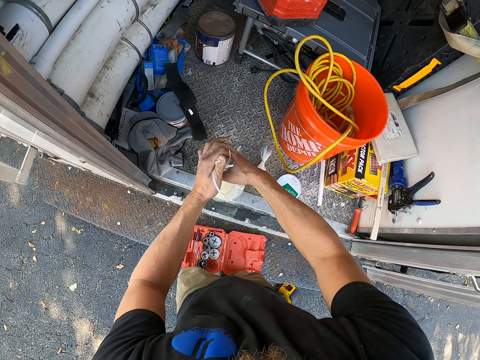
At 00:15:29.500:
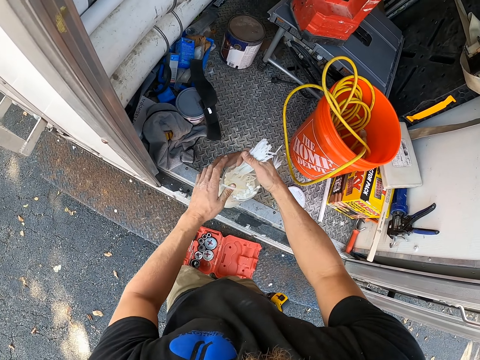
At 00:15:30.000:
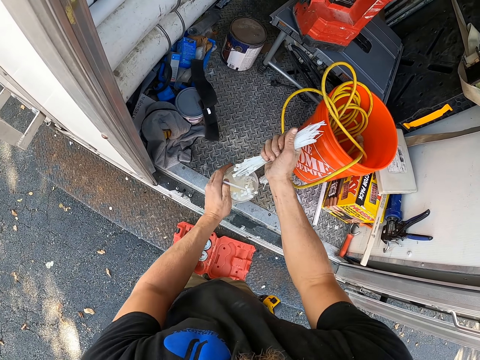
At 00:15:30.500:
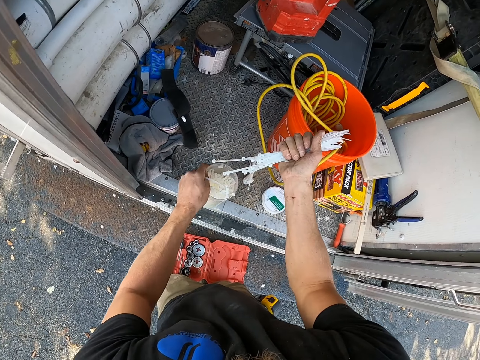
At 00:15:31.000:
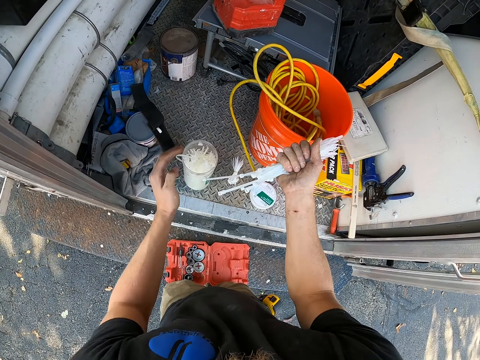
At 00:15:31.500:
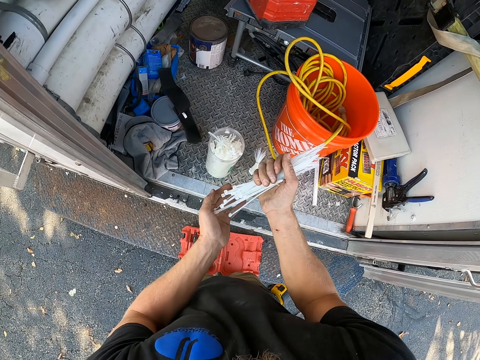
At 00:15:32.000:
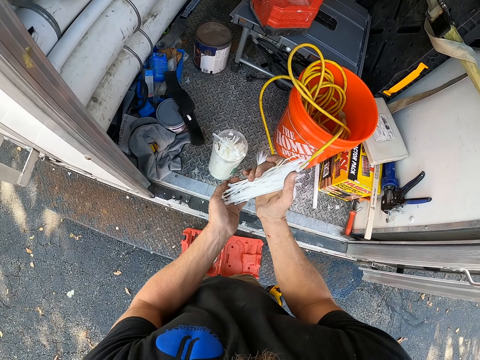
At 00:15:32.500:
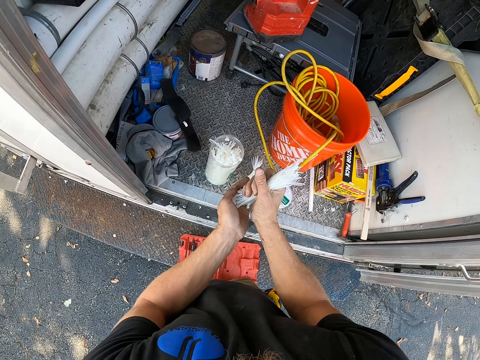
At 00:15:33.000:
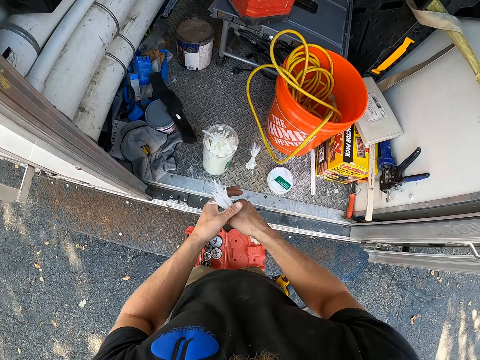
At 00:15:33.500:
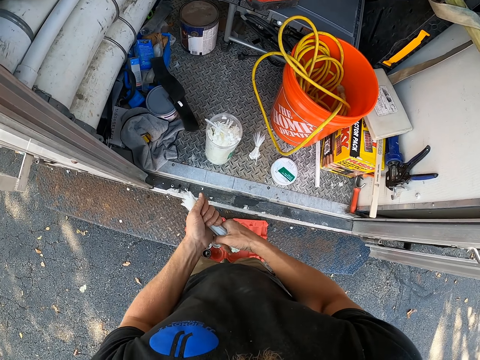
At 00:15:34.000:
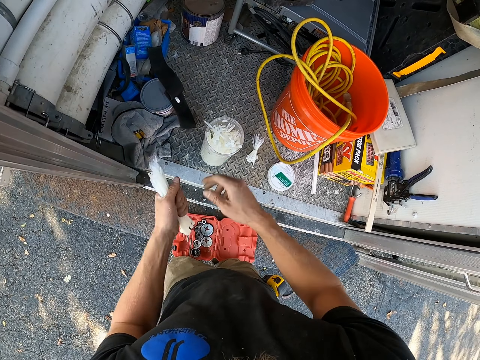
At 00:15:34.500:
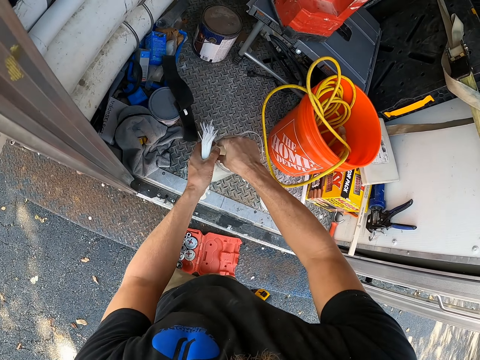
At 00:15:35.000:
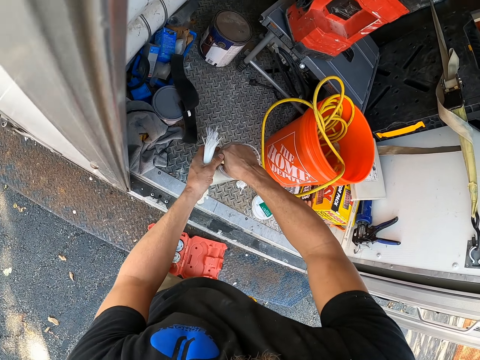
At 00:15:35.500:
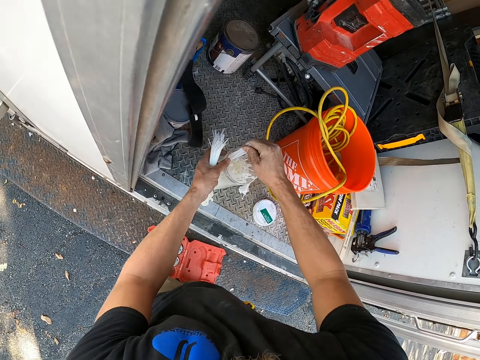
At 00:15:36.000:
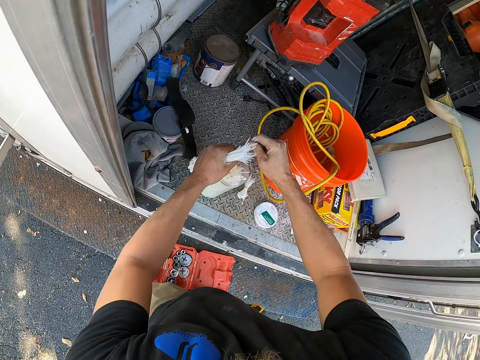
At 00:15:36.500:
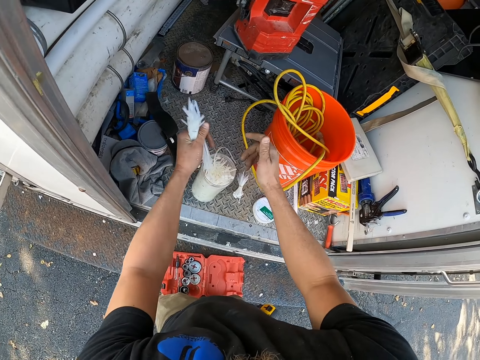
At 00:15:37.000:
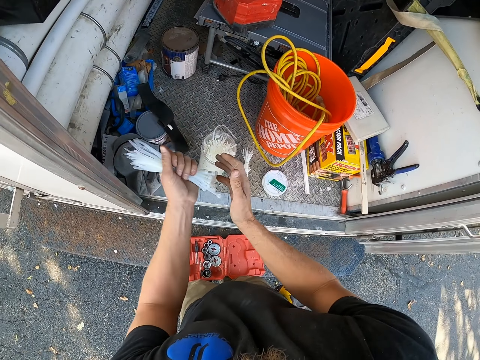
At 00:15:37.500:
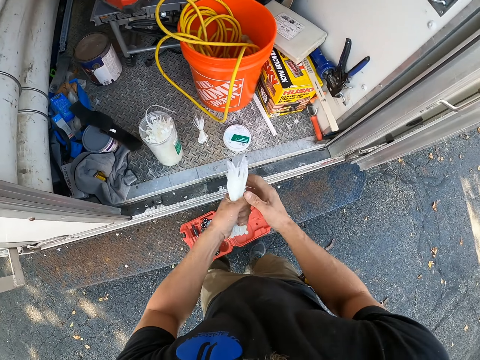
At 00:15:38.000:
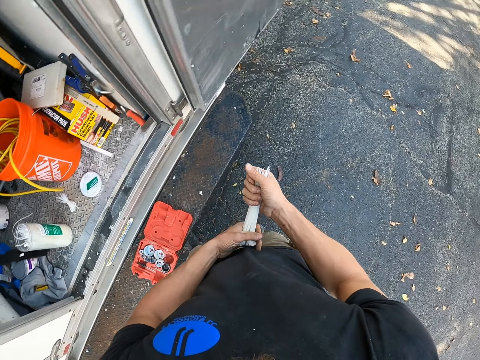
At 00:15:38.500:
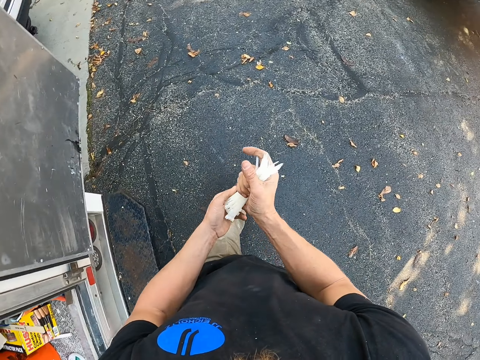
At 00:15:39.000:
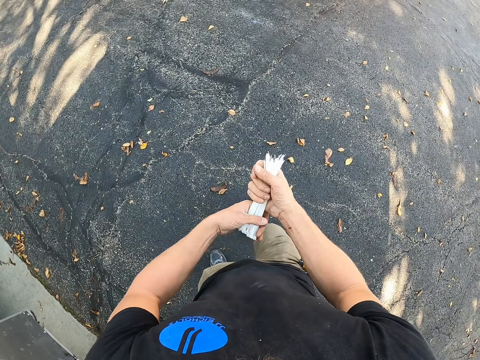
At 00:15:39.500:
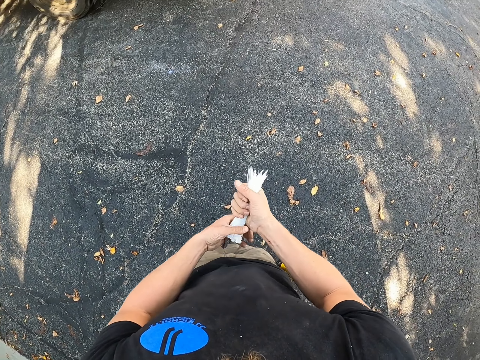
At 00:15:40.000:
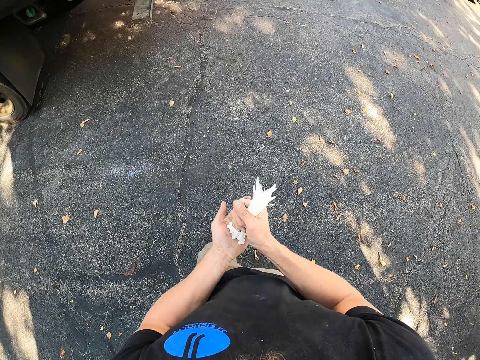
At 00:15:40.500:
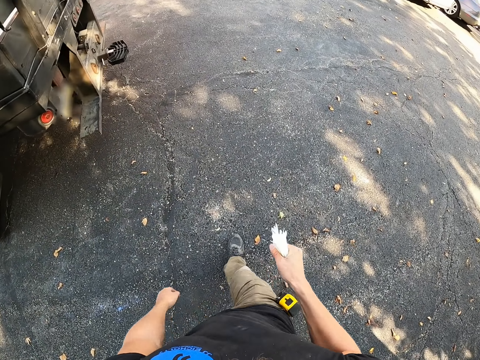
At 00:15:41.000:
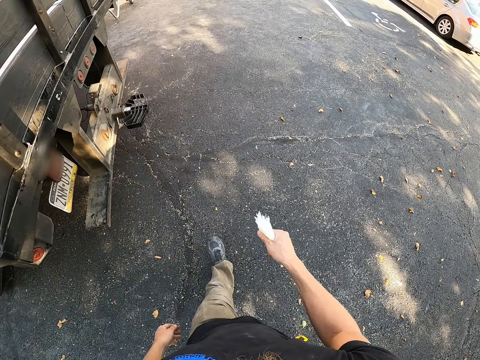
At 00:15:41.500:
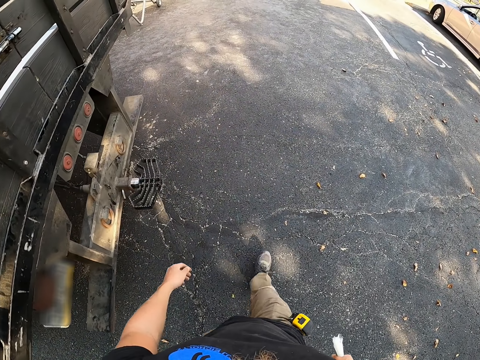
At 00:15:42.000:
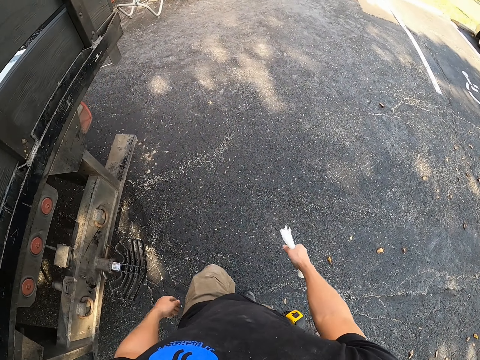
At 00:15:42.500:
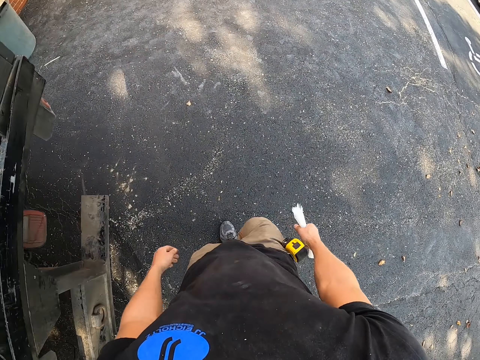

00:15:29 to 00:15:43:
The camera wearer holds the cable ties. They pick the cable ties. They hold the cable ties. They walk around the building.

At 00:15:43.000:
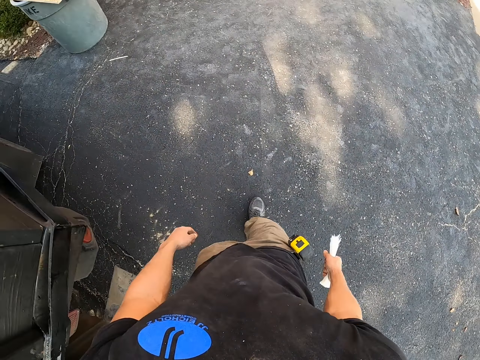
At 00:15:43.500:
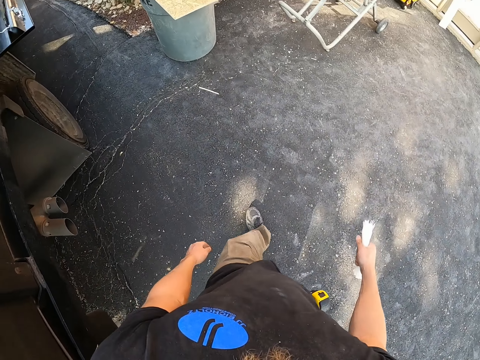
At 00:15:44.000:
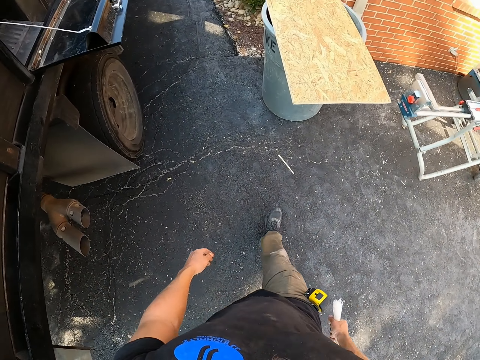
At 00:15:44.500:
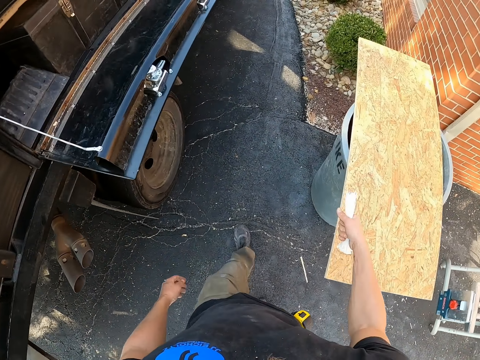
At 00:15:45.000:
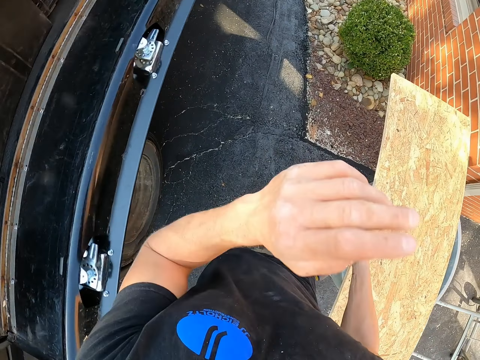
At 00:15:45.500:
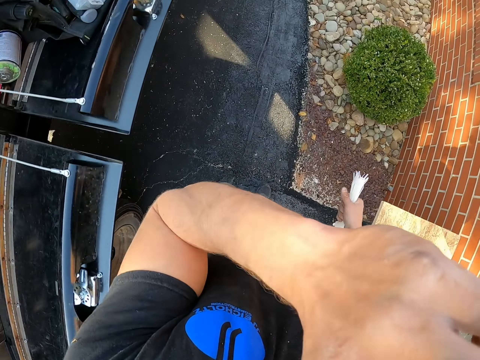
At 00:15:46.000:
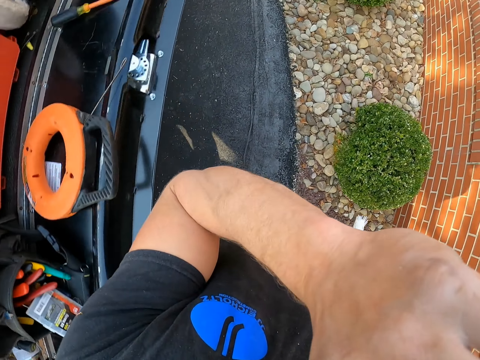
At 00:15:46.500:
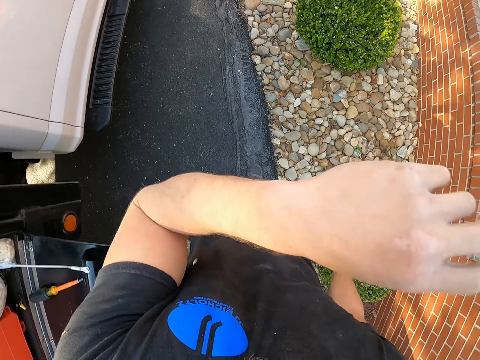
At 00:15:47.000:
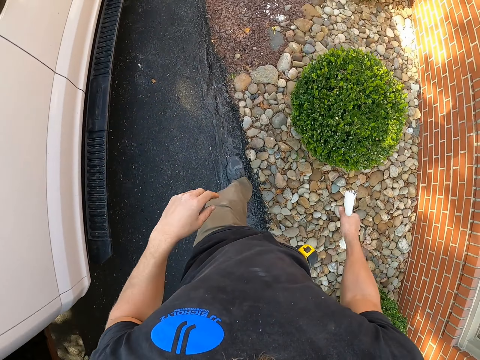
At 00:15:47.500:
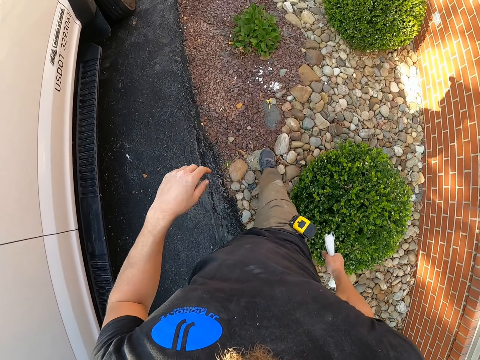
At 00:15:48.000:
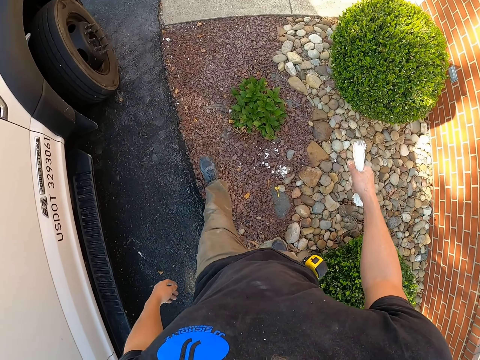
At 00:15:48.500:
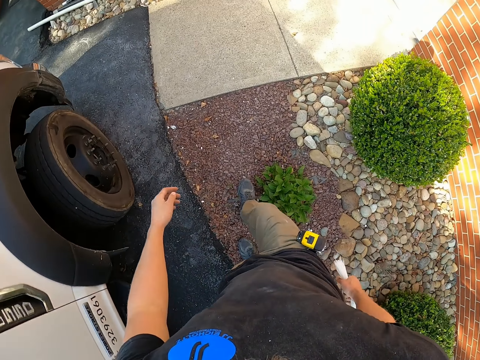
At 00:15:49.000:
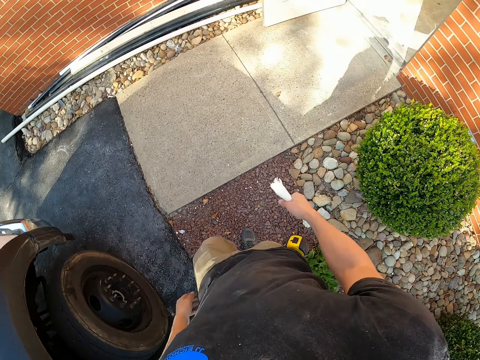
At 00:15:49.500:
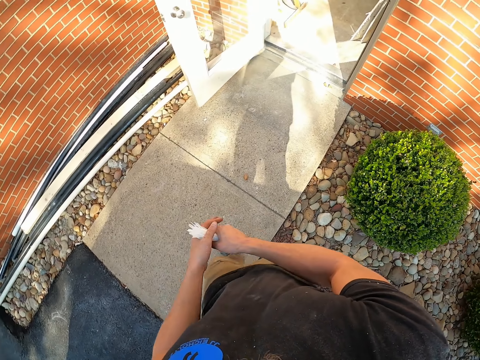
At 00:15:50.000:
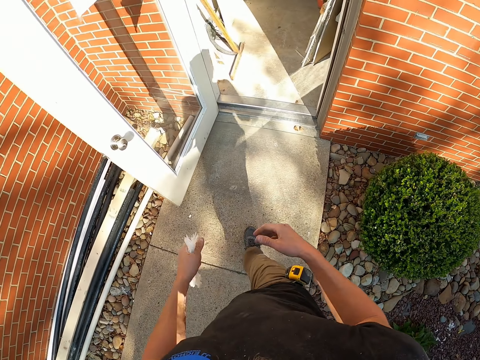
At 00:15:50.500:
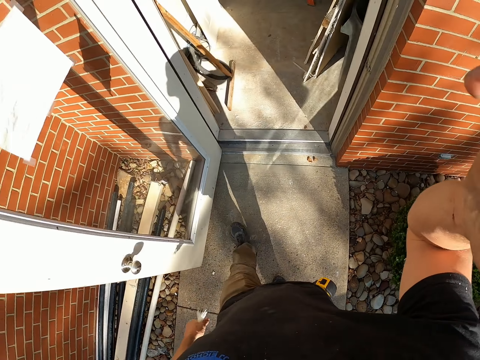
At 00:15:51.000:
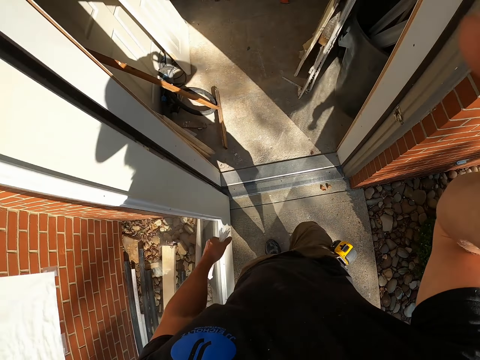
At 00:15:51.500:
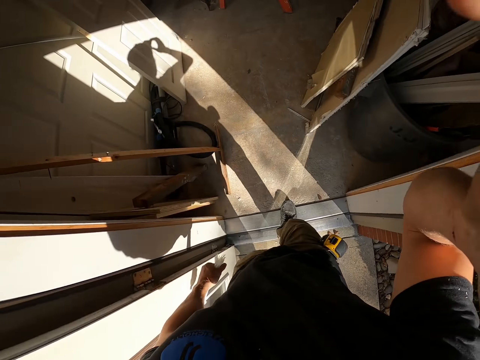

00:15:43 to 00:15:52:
The camera wearer raises the left hand. They walk around. They hold the cable ties. They hold the camera.
